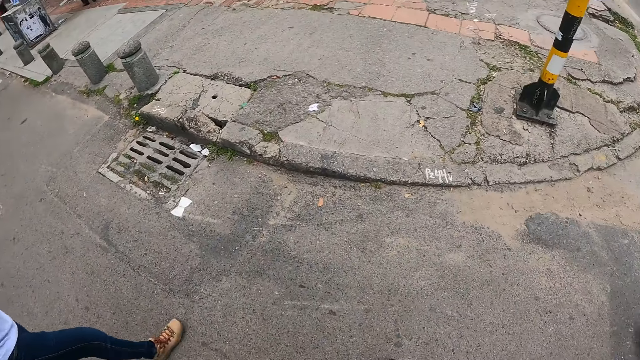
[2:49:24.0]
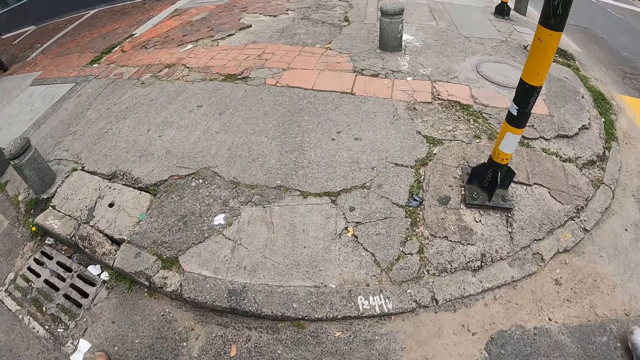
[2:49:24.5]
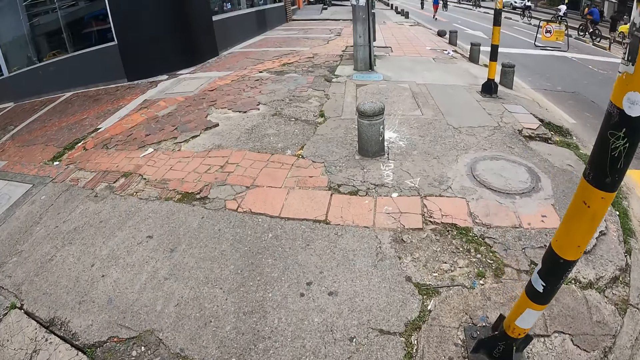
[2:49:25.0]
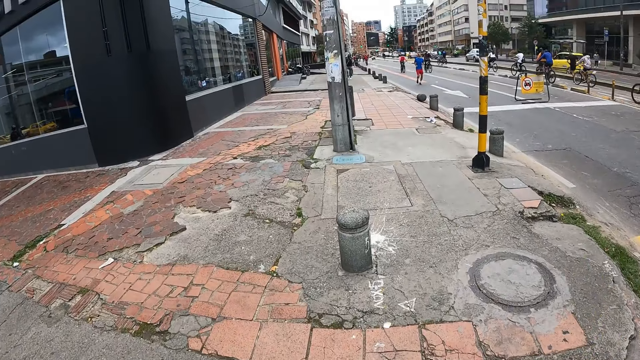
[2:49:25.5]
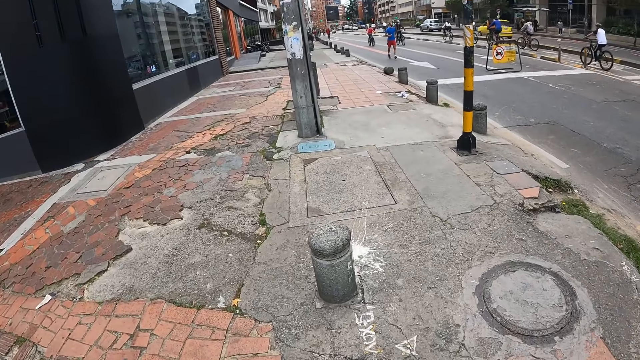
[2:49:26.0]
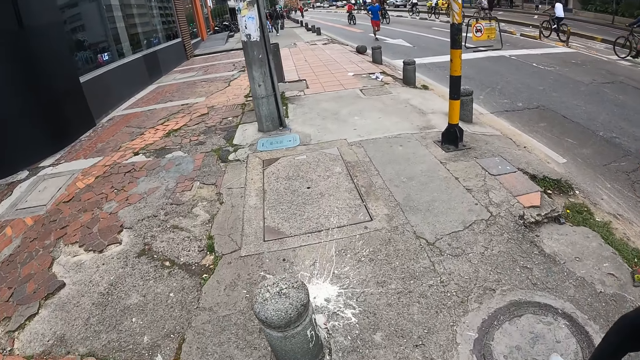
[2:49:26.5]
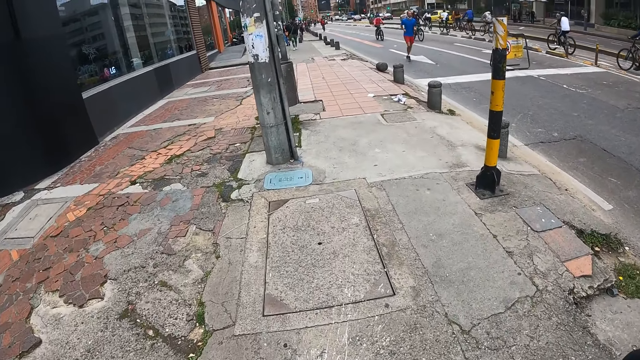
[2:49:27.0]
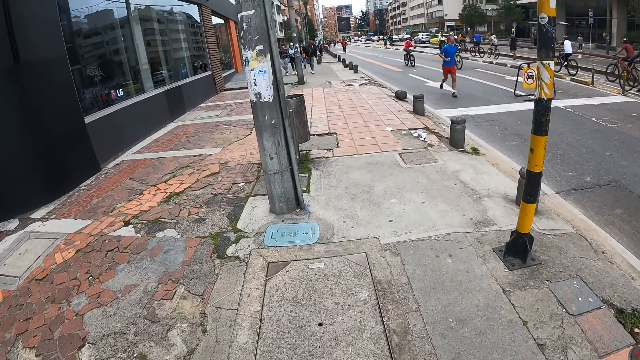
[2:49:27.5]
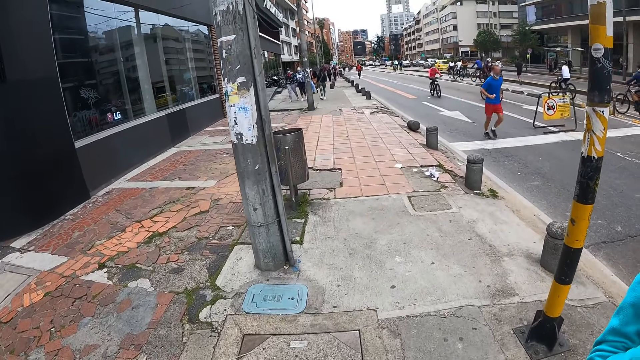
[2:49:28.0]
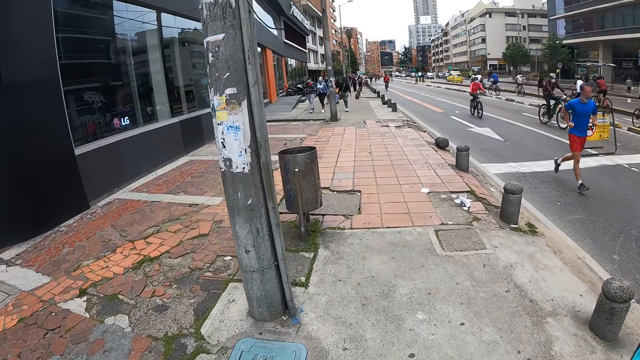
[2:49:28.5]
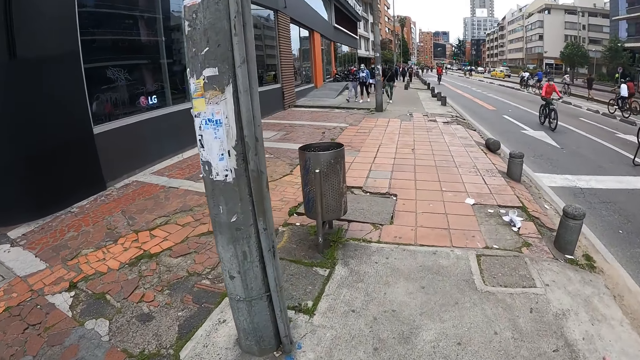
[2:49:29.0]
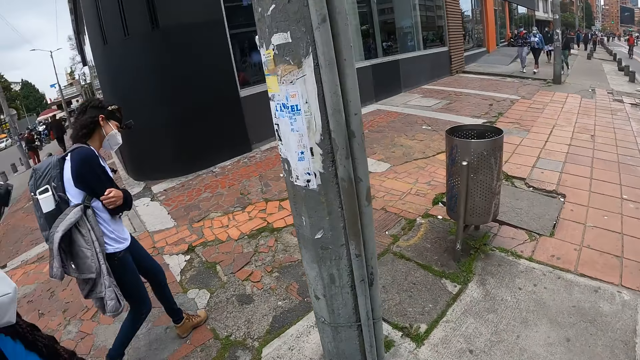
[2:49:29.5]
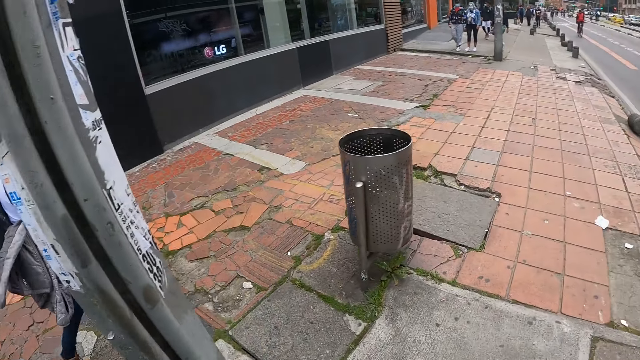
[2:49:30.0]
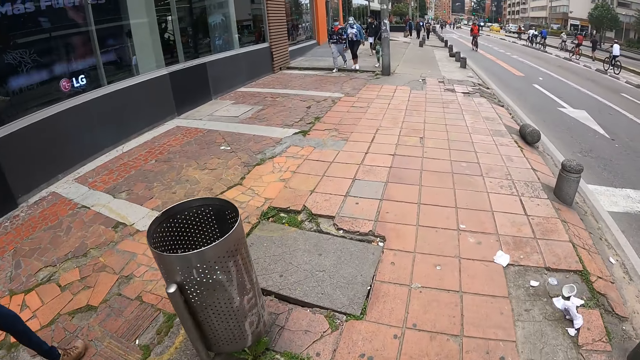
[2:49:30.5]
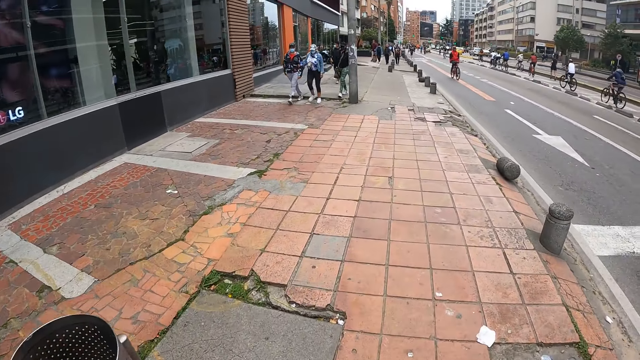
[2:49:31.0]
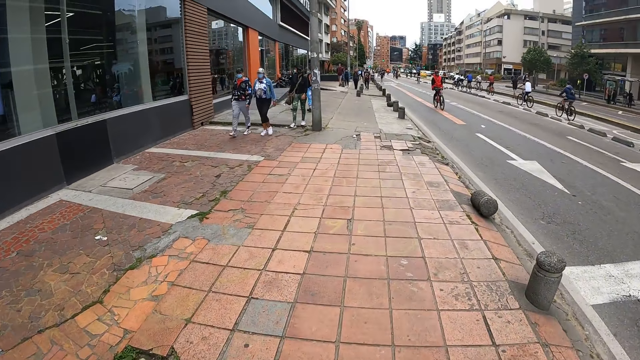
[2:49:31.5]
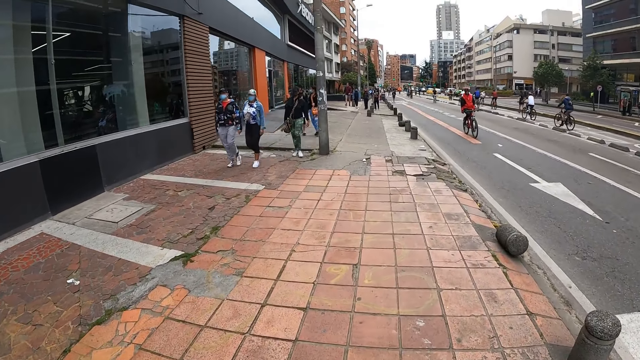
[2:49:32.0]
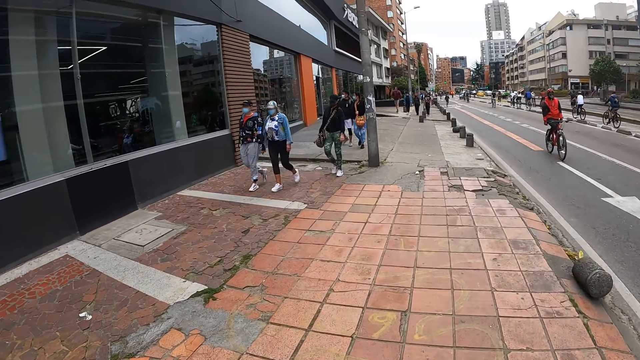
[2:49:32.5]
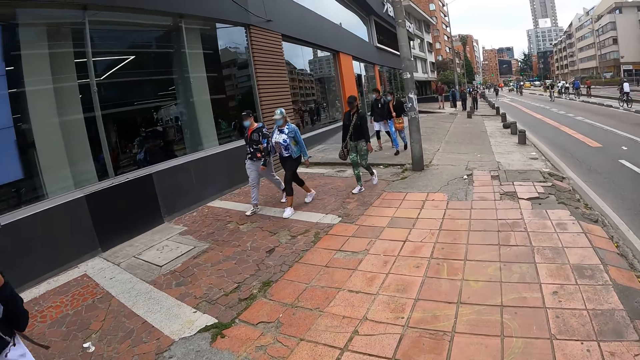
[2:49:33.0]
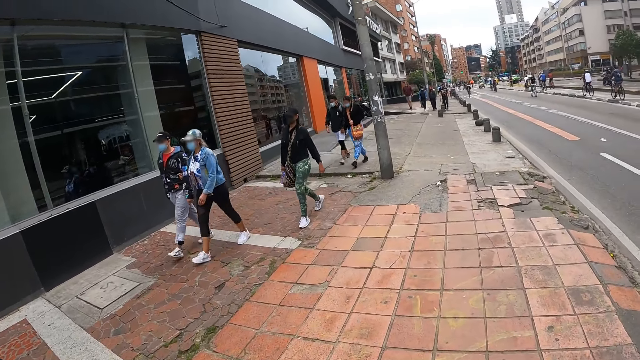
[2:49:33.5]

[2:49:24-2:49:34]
The girl raises her left hand and puts down her left hand. The camera wearer walks on the road pavement.

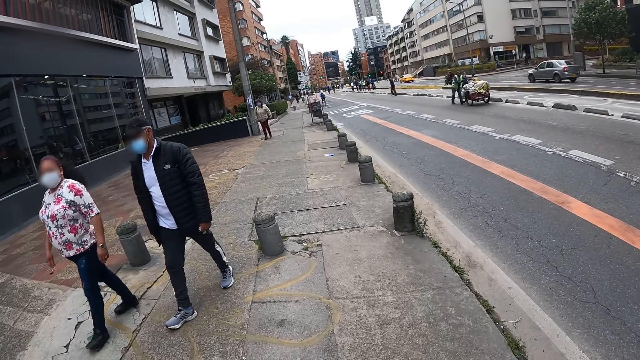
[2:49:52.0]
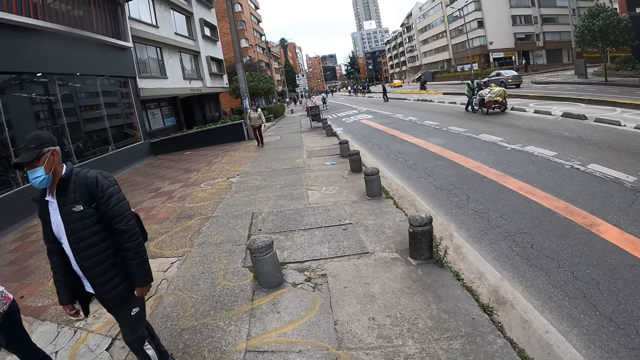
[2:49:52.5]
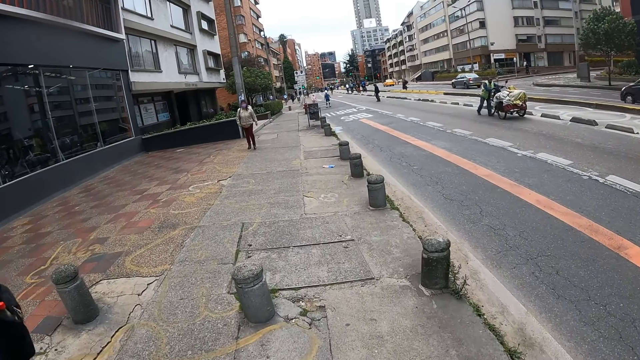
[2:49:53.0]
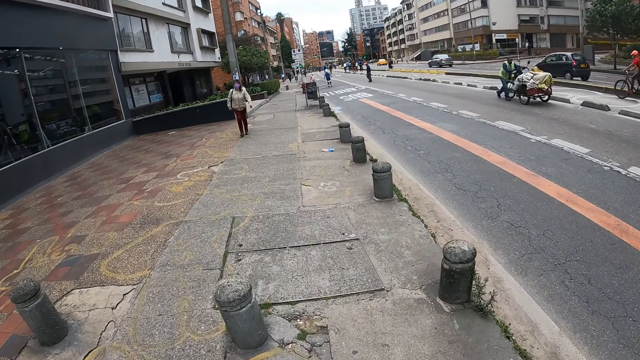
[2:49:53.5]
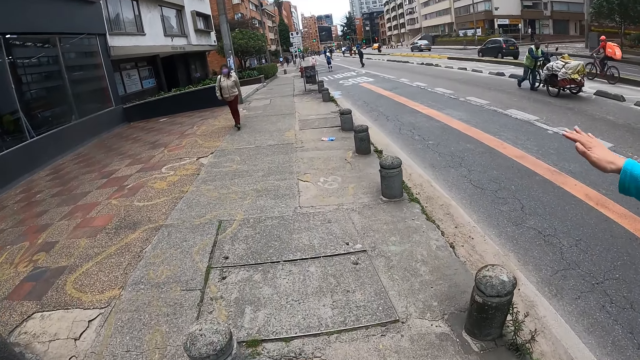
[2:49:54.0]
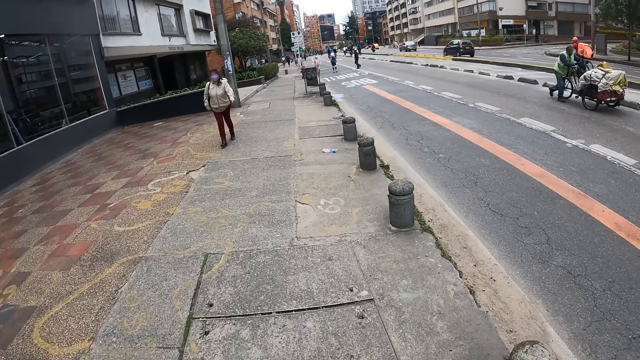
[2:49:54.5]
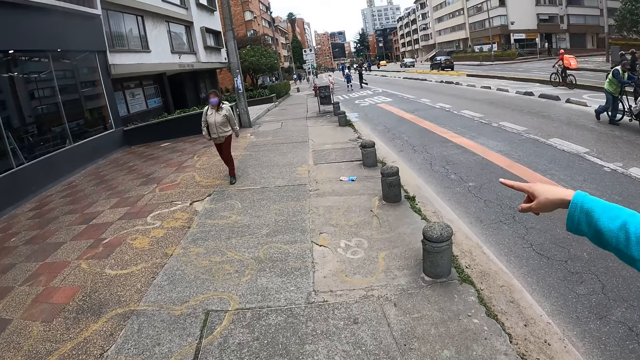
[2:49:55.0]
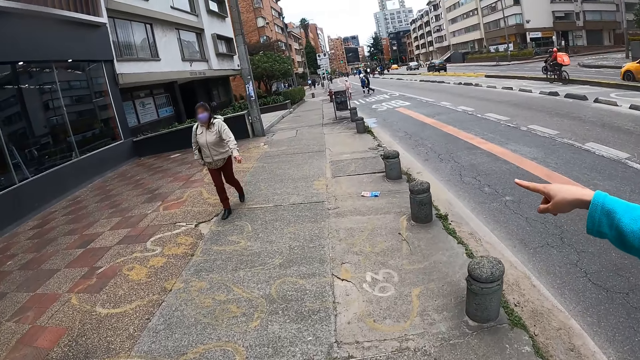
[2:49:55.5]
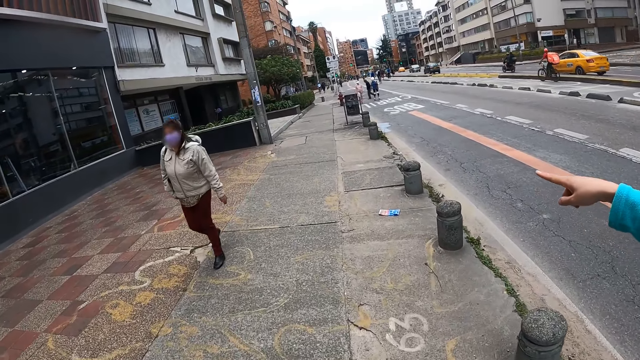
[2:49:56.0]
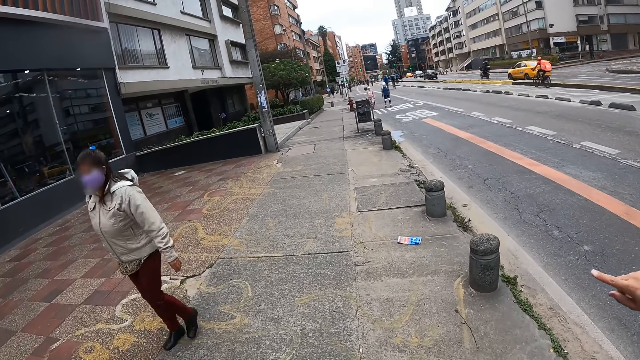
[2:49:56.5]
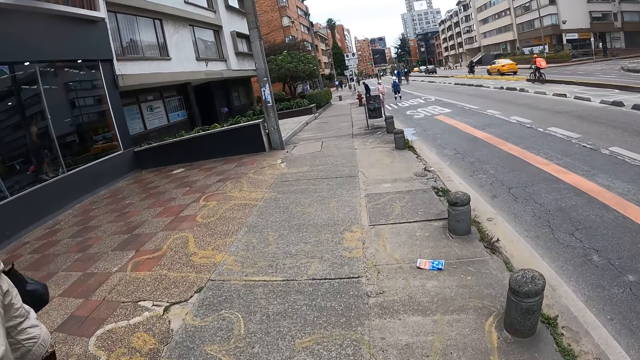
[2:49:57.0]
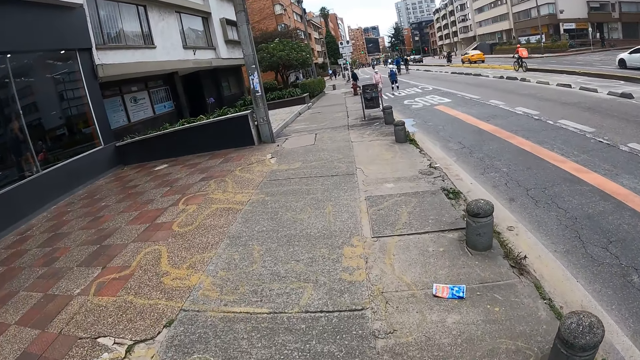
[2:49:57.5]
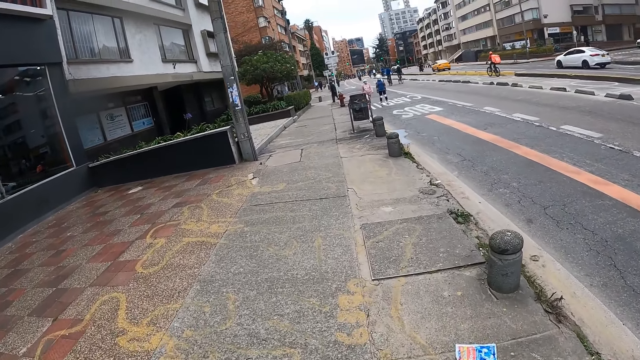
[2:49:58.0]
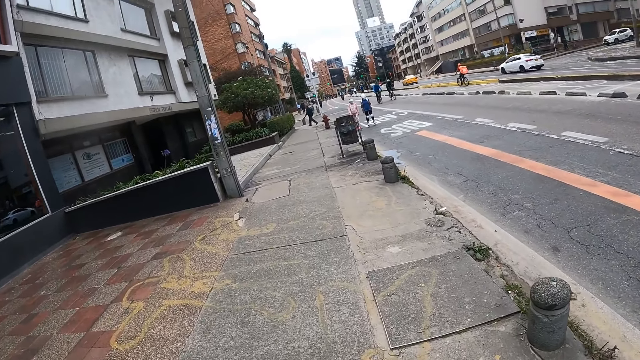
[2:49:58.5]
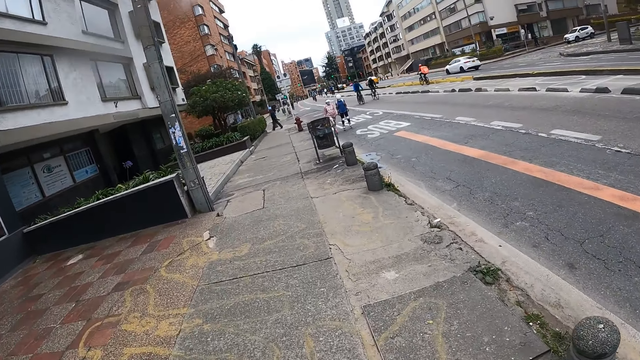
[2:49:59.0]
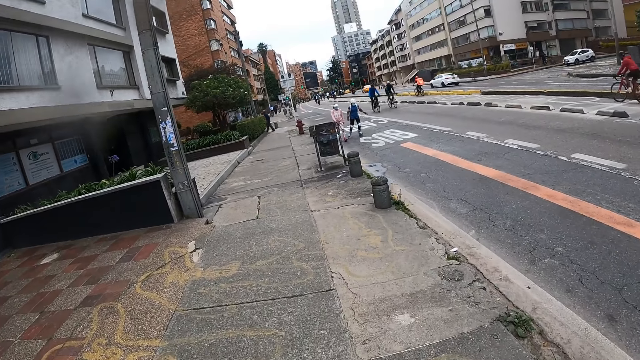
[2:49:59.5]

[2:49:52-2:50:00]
The girl swings her right hand and points her right finger in the air.
